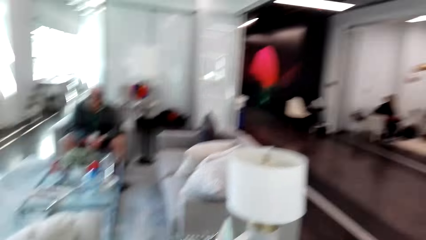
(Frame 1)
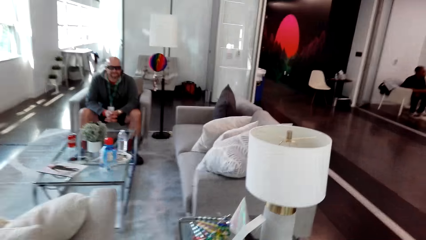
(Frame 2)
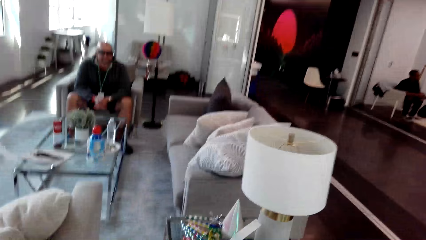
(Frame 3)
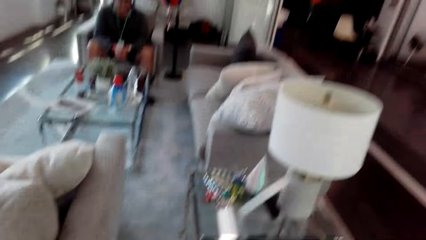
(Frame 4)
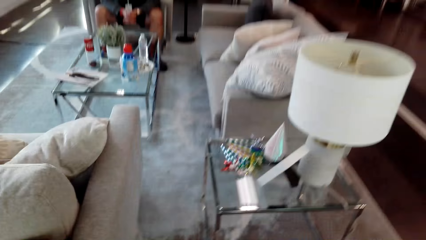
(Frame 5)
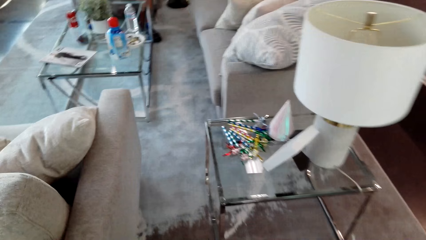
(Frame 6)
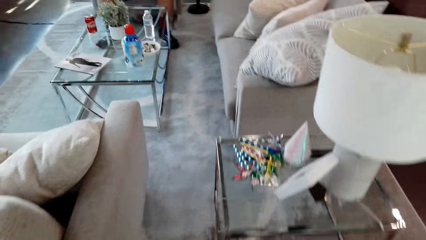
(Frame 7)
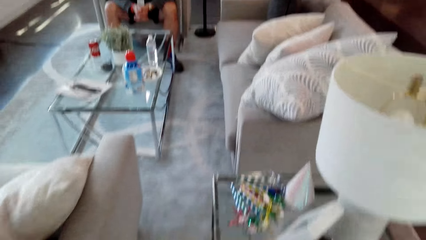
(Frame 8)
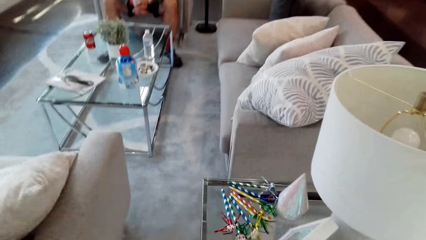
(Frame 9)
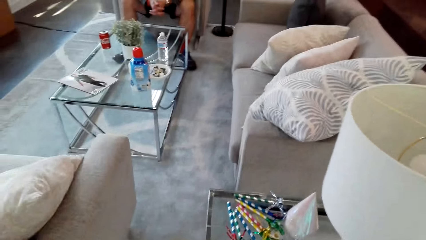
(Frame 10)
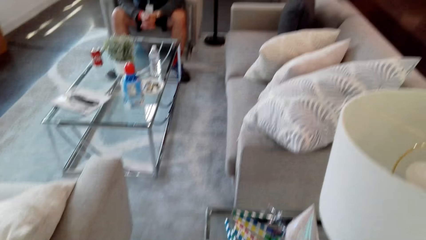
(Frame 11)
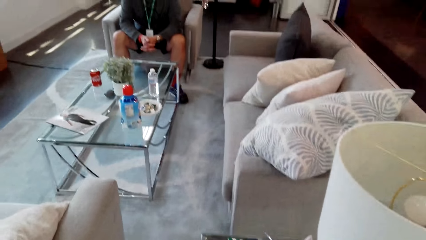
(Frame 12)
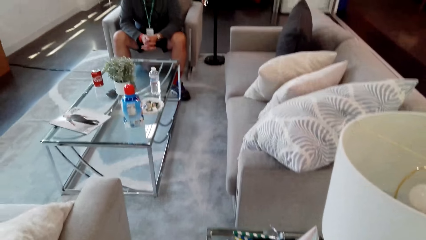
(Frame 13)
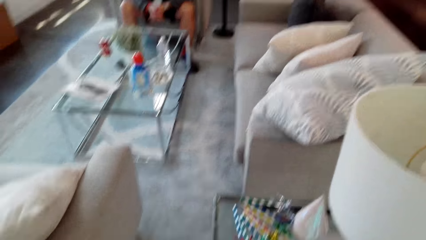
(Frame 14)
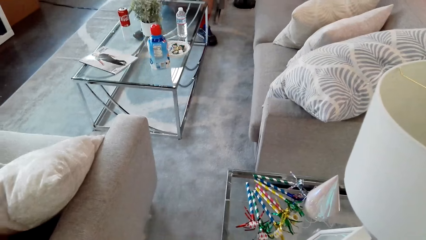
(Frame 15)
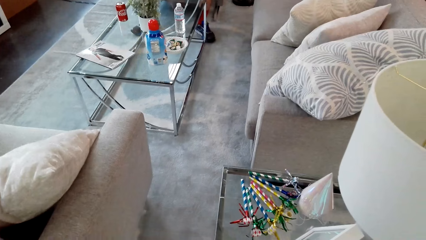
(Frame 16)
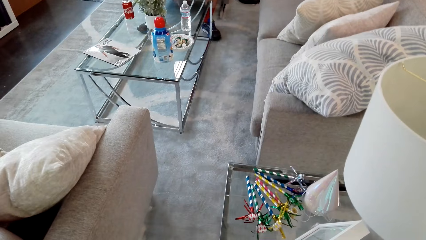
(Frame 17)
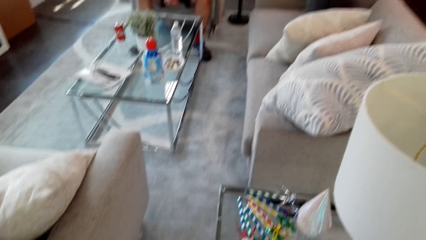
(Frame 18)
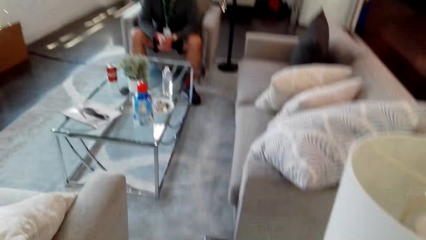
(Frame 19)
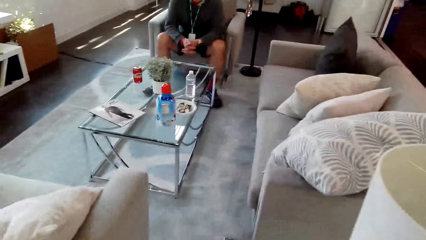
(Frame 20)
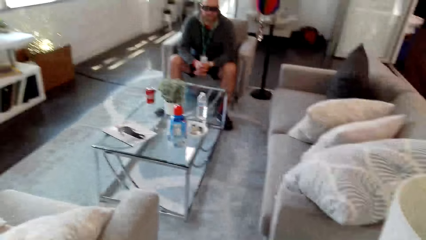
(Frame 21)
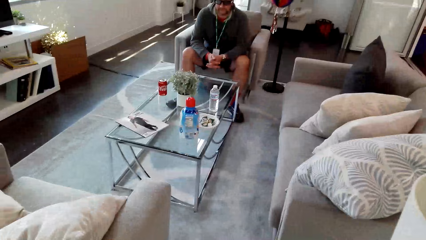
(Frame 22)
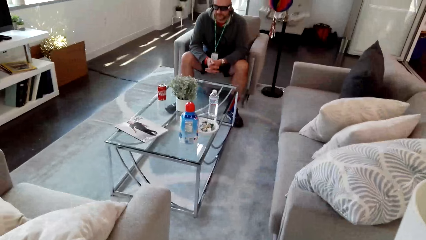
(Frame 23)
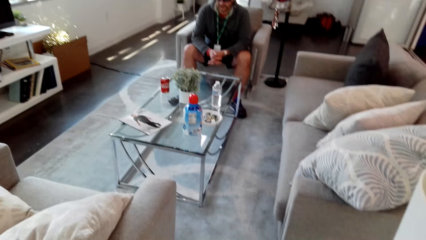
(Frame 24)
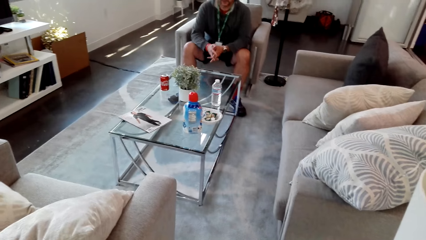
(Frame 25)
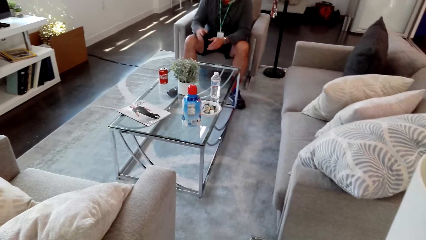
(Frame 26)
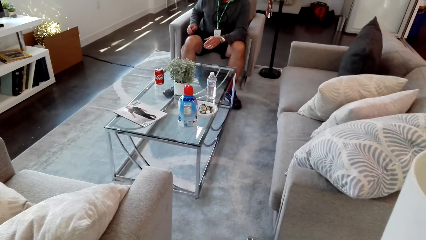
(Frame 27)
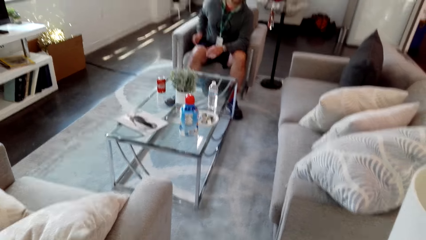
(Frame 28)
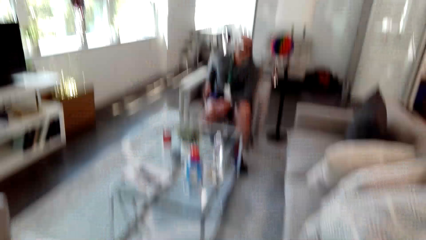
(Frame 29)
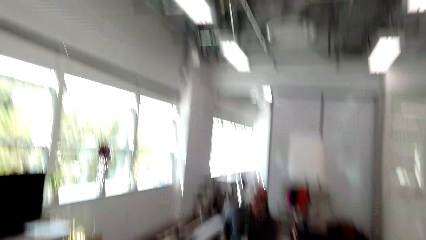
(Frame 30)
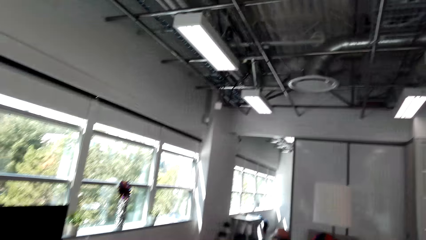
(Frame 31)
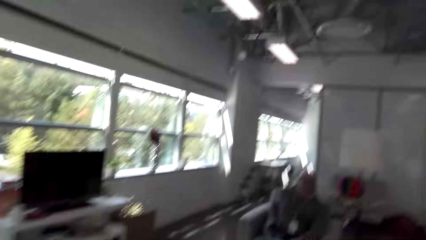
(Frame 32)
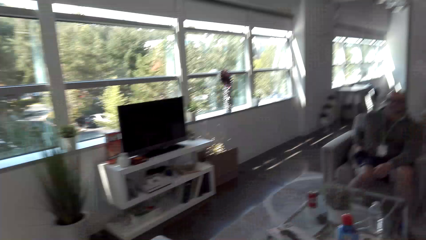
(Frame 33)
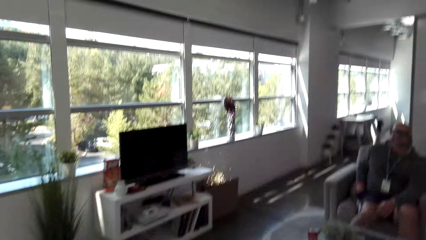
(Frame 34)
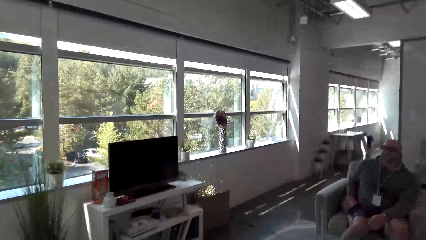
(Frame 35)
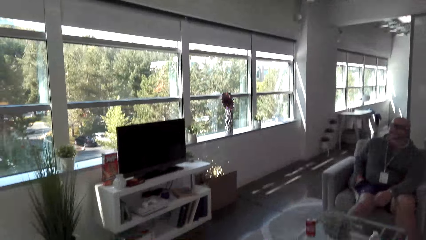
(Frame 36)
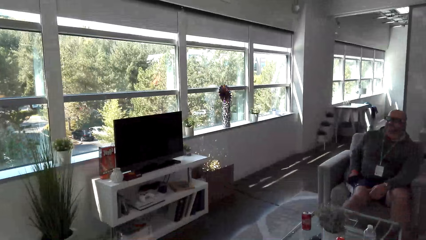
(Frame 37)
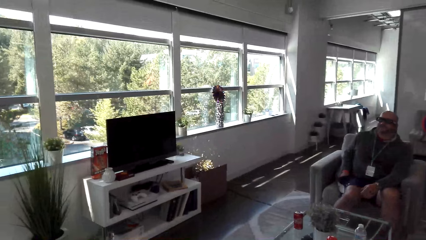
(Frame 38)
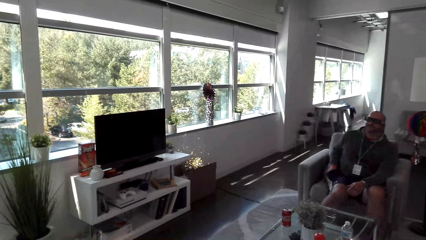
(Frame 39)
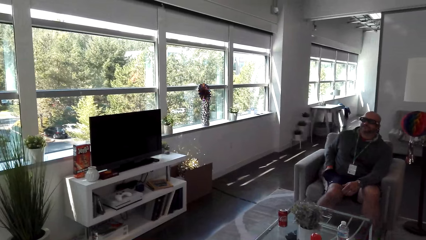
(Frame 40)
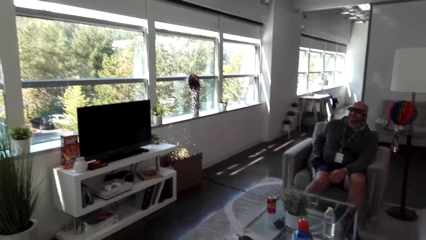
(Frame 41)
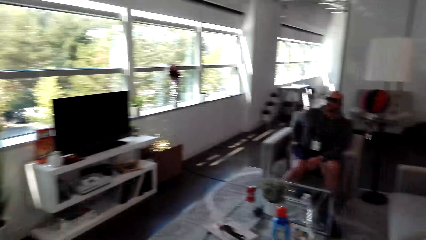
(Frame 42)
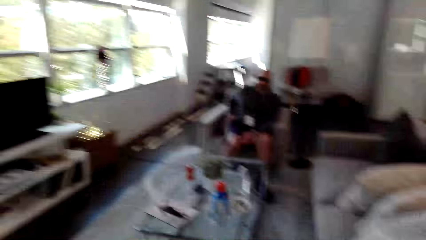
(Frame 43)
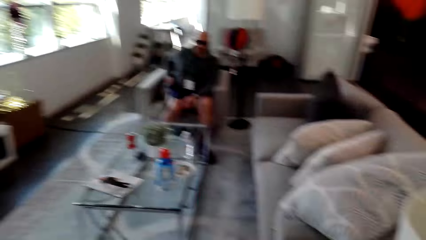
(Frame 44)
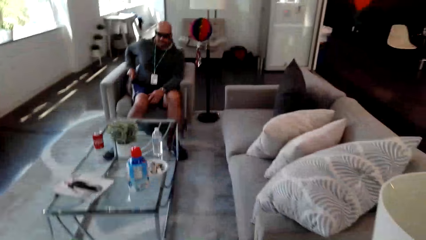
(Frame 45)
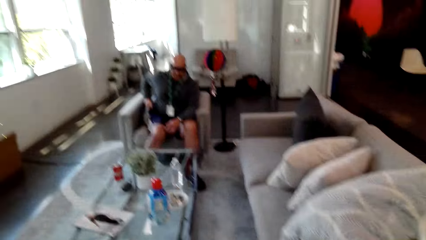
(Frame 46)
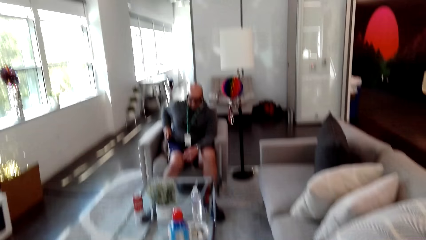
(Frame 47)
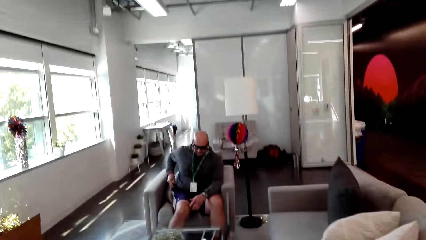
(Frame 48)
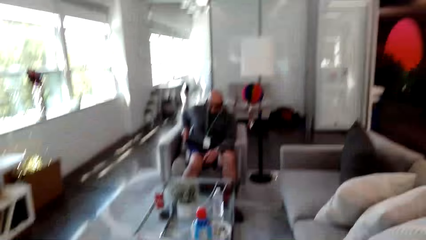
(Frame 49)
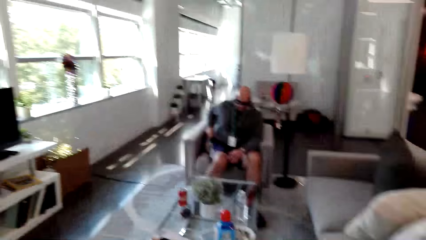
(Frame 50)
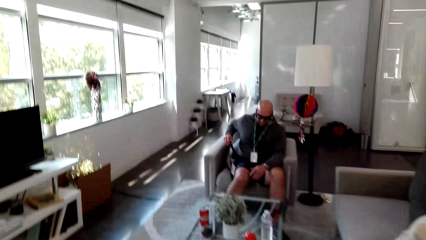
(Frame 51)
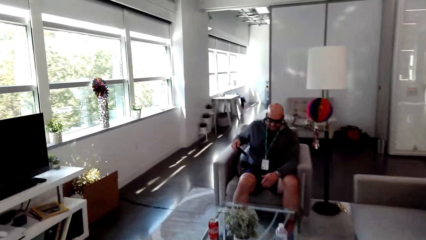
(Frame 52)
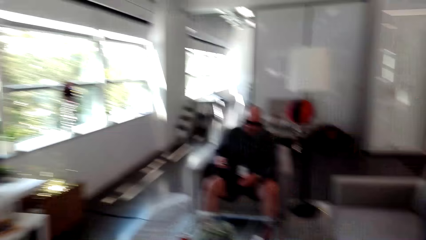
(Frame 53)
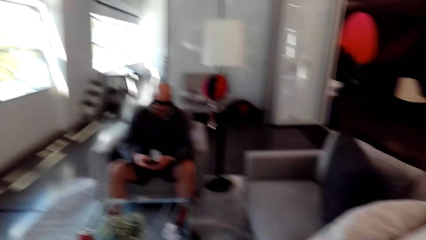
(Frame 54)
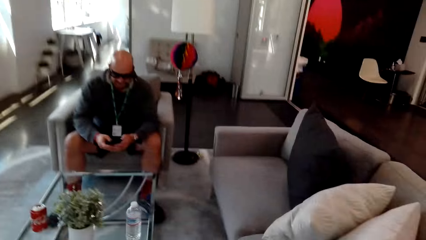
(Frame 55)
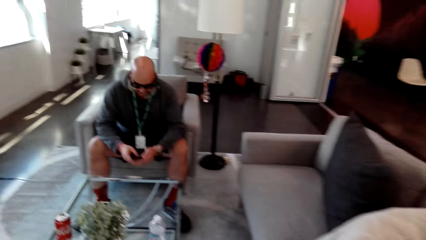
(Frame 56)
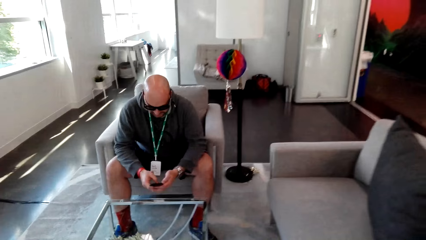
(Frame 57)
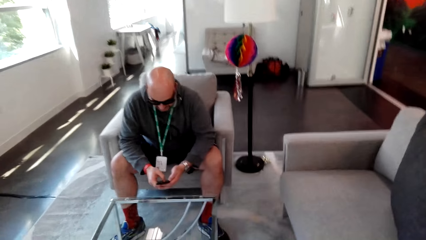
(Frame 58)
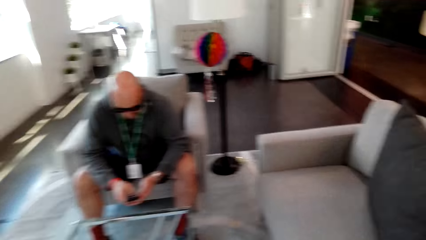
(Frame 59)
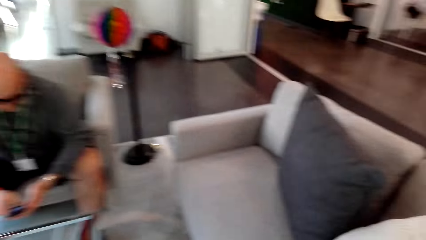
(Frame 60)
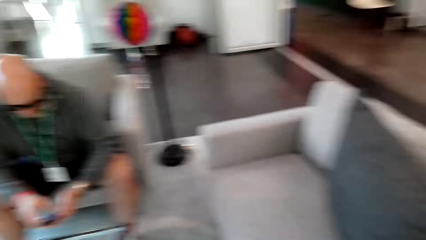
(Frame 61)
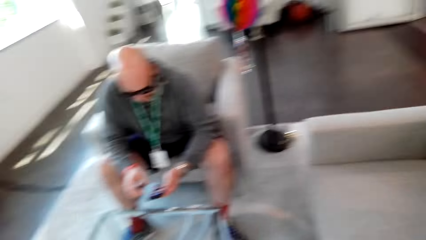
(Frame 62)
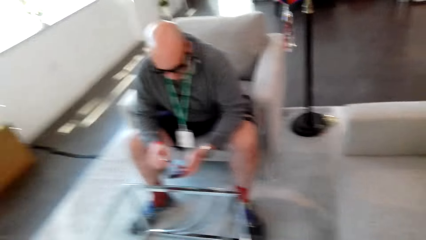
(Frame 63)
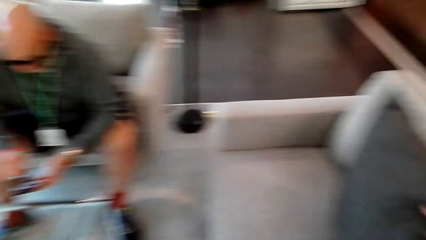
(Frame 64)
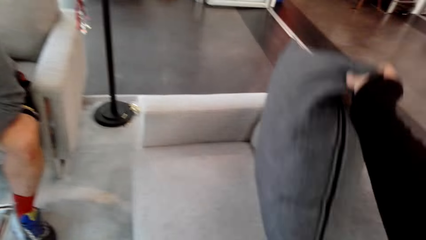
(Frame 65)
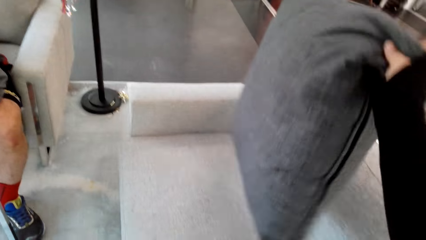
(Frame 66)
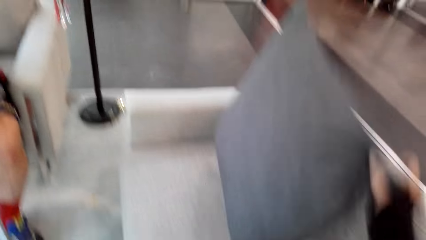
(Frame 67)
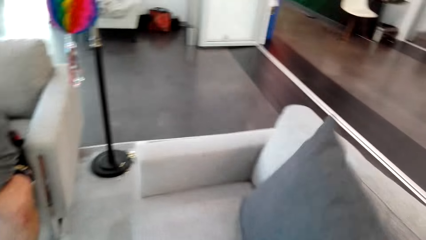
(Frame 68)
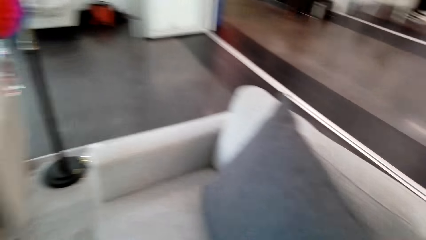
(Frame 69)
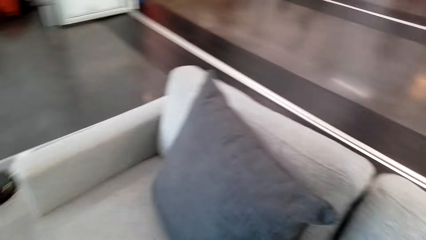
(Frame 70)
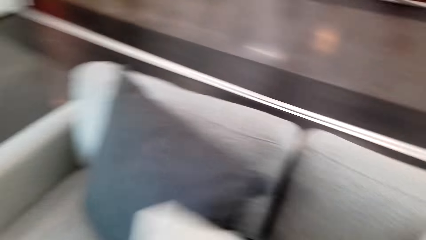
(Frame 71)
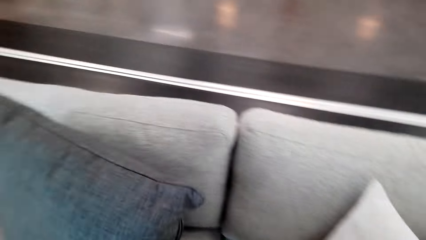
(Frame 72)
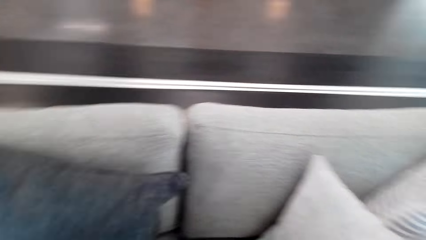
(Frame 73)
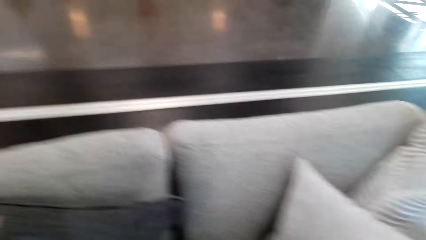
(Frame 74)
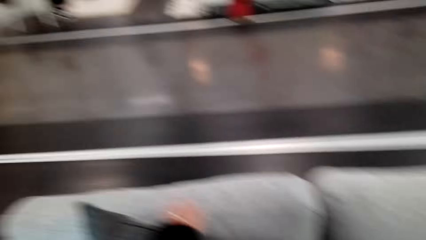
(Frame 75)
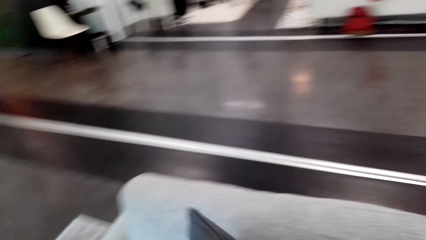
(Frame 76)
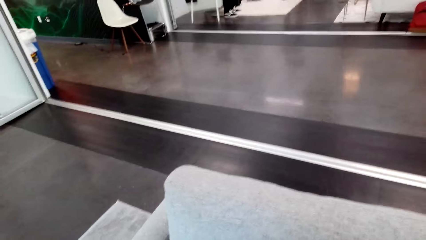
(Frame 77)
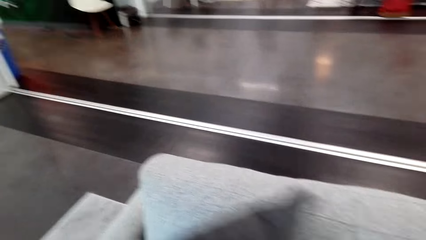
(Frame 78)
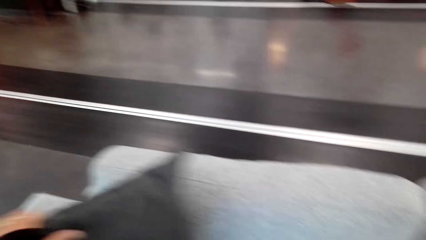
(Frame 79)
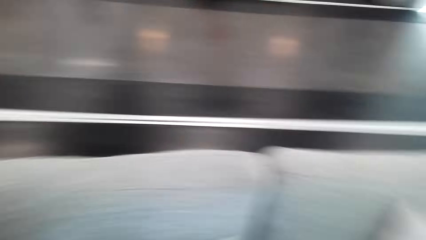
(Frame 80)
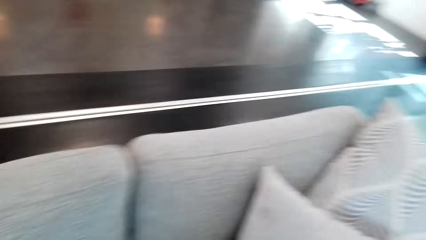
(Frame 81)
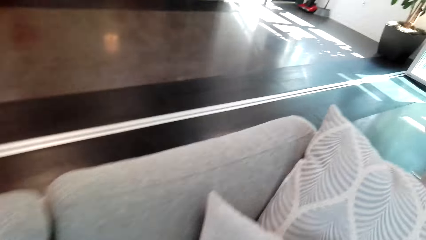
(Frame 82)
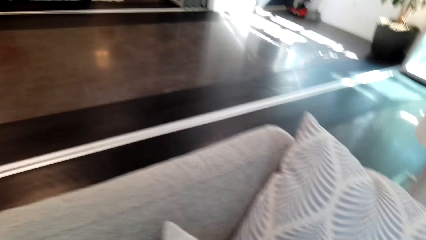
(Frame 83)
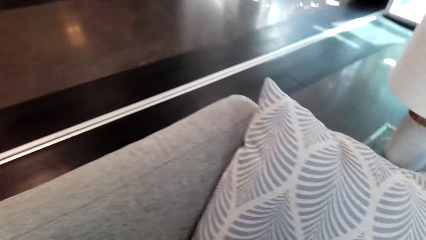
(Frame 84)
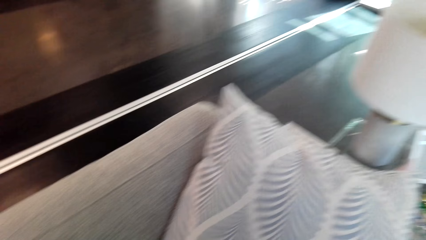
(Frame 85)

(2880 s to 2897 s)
A man removes the phone from the pocket. The camera wearer looks around. The man looks at the phone. The camera wearer moves a pillow.
